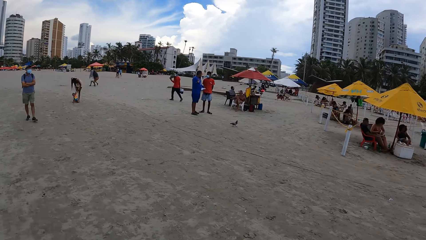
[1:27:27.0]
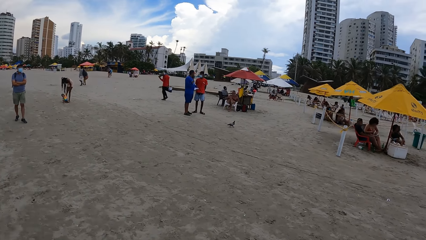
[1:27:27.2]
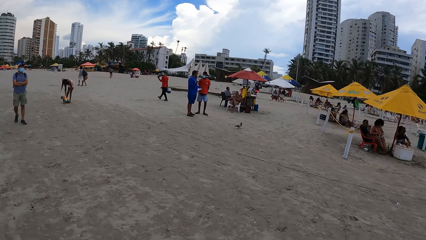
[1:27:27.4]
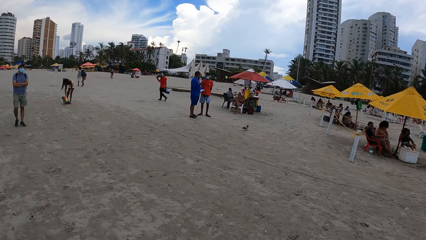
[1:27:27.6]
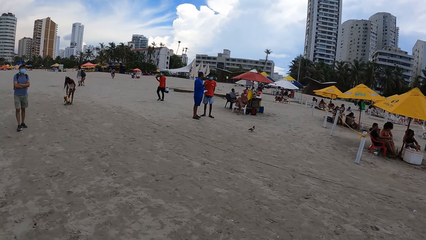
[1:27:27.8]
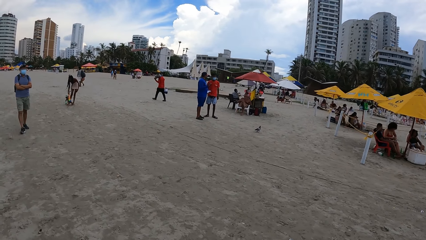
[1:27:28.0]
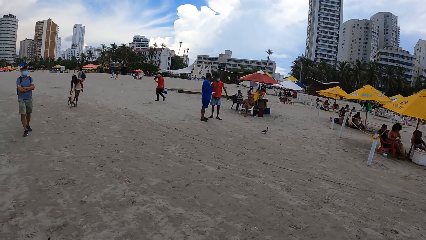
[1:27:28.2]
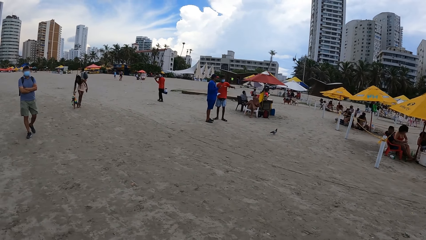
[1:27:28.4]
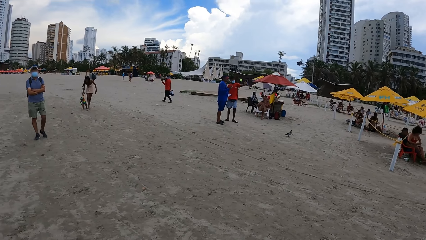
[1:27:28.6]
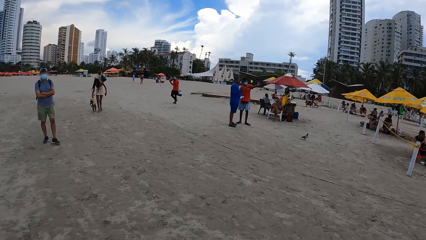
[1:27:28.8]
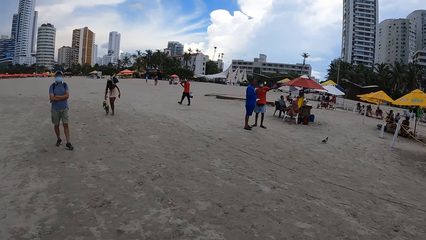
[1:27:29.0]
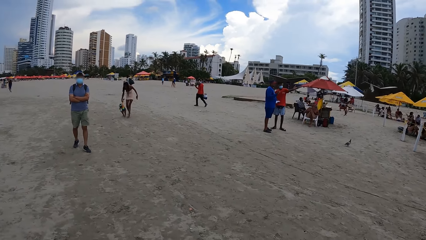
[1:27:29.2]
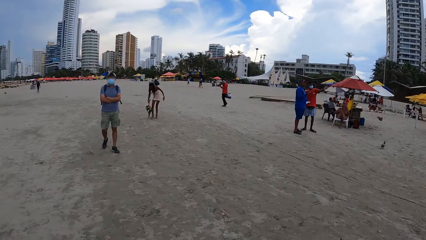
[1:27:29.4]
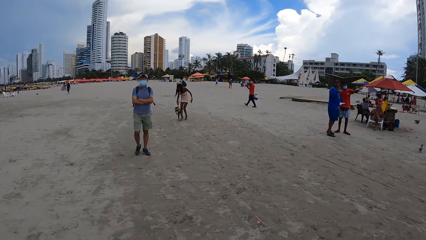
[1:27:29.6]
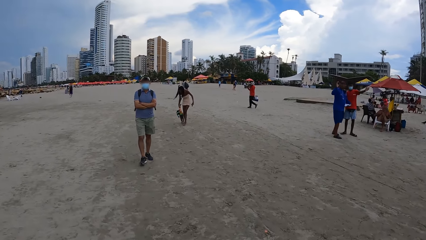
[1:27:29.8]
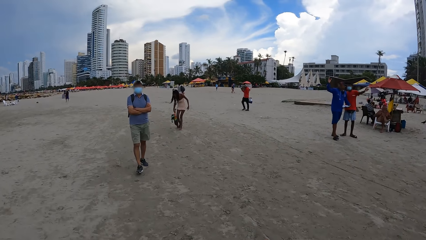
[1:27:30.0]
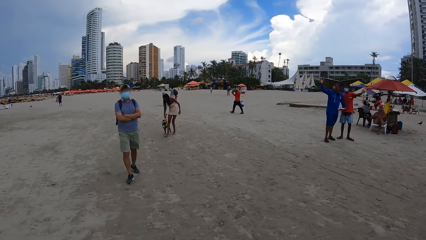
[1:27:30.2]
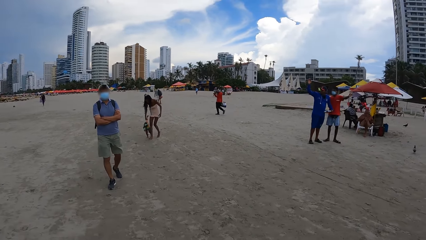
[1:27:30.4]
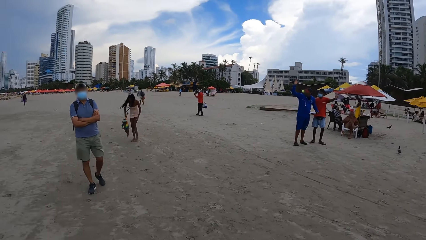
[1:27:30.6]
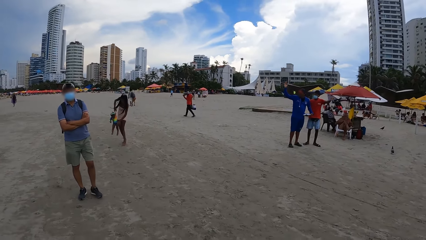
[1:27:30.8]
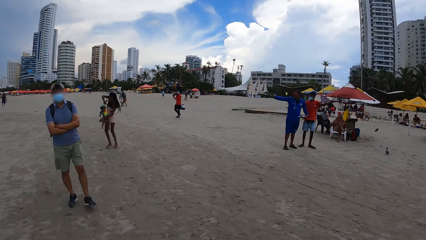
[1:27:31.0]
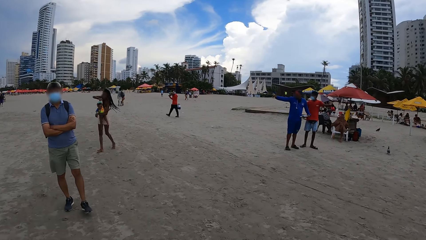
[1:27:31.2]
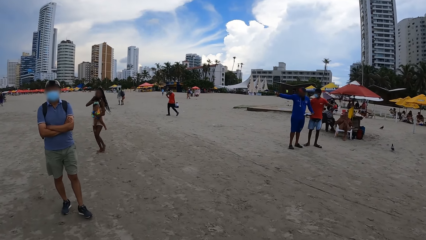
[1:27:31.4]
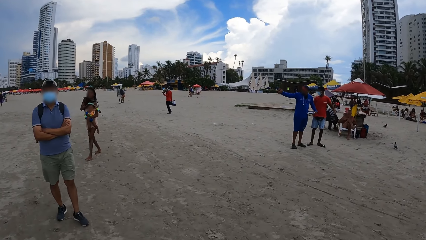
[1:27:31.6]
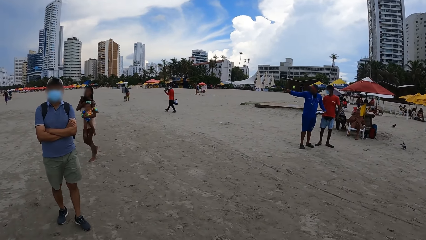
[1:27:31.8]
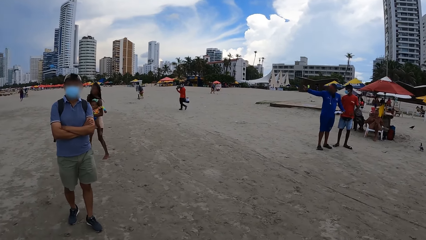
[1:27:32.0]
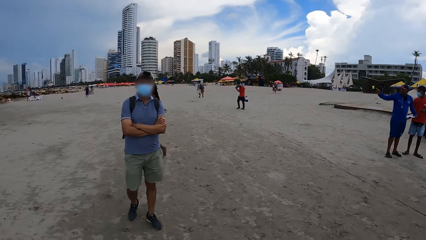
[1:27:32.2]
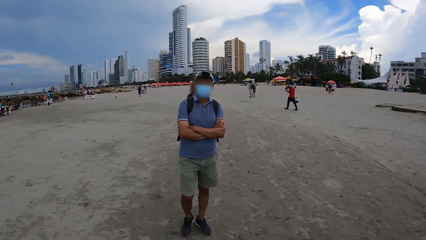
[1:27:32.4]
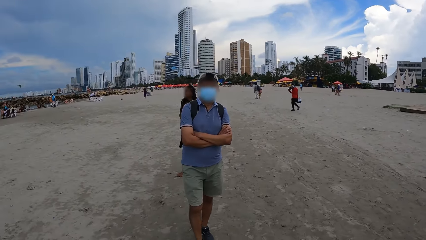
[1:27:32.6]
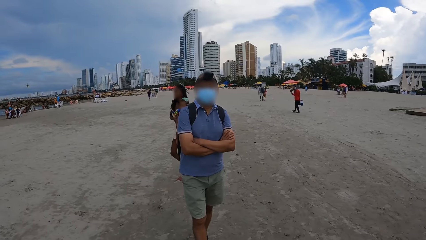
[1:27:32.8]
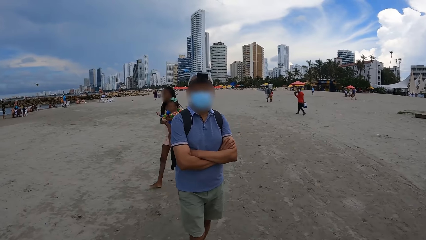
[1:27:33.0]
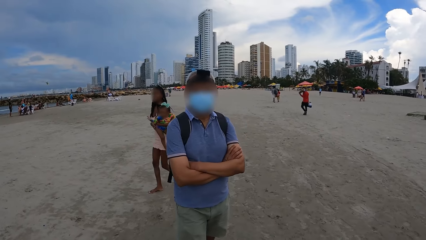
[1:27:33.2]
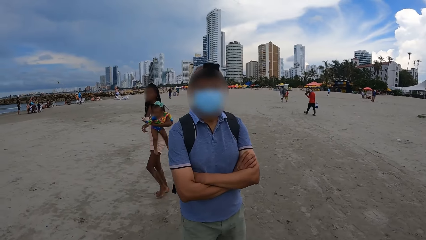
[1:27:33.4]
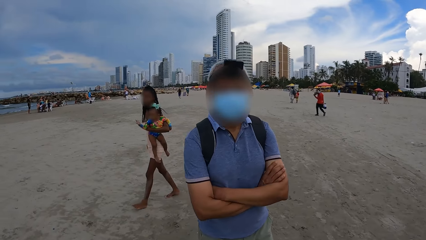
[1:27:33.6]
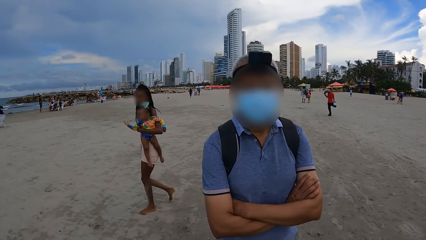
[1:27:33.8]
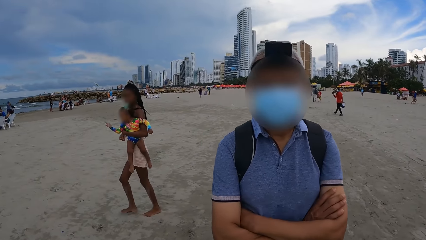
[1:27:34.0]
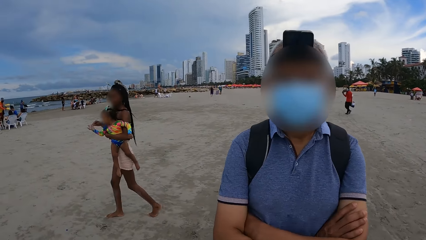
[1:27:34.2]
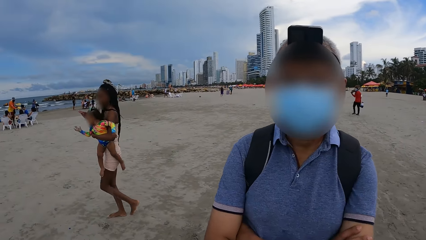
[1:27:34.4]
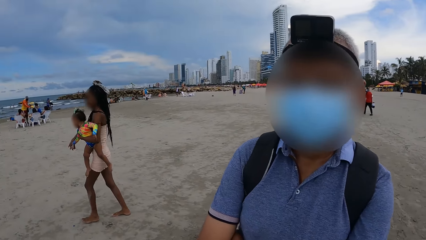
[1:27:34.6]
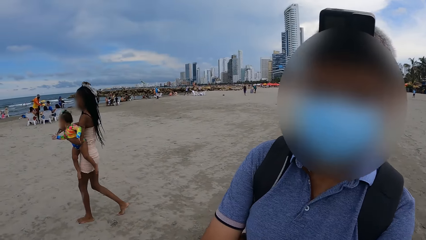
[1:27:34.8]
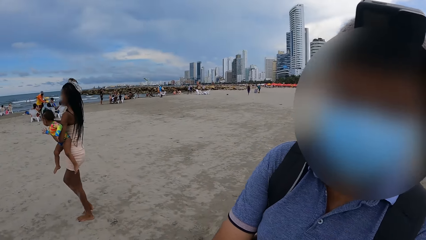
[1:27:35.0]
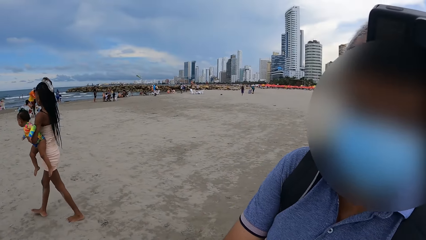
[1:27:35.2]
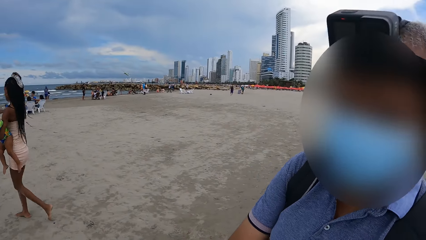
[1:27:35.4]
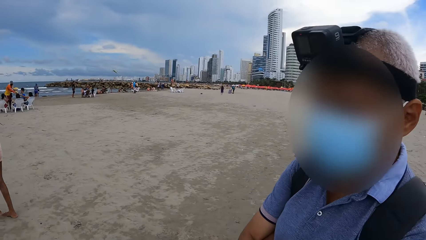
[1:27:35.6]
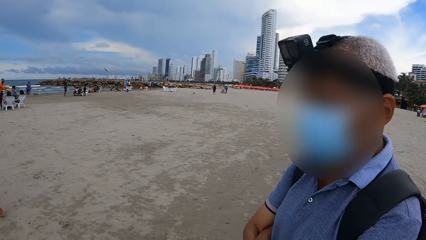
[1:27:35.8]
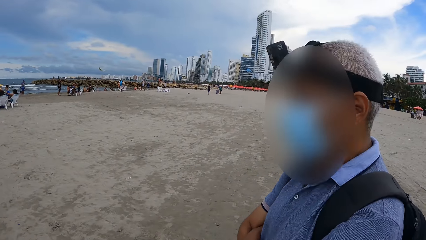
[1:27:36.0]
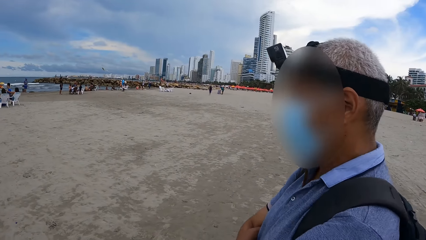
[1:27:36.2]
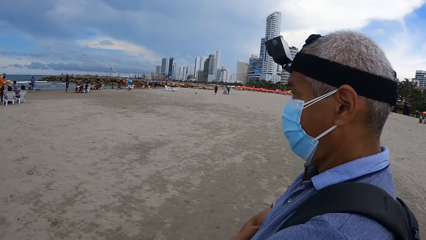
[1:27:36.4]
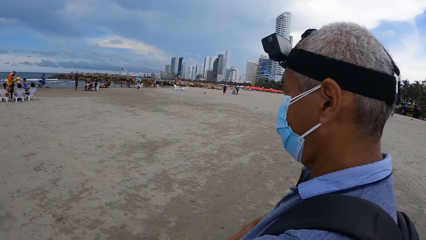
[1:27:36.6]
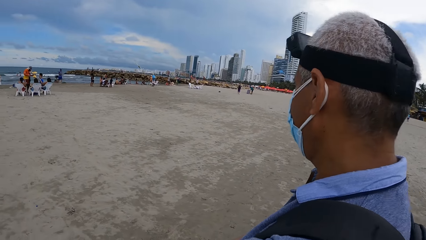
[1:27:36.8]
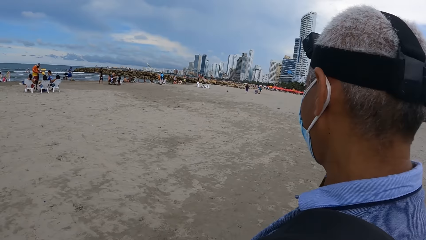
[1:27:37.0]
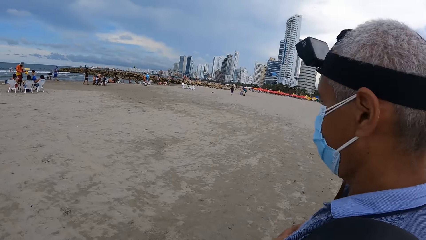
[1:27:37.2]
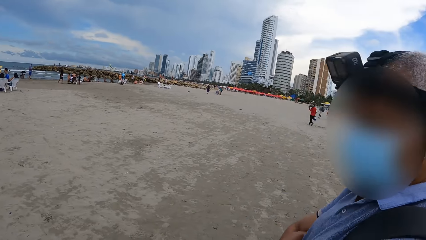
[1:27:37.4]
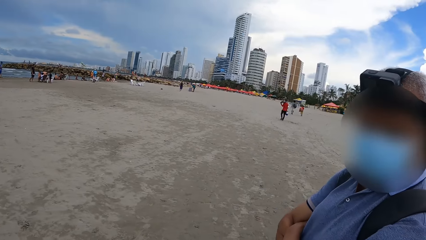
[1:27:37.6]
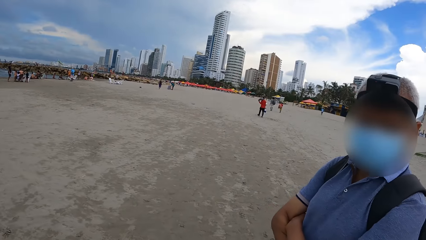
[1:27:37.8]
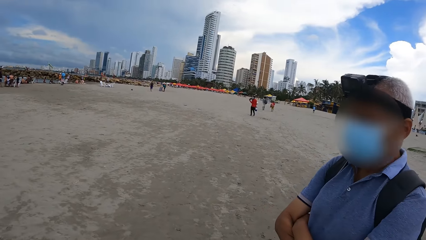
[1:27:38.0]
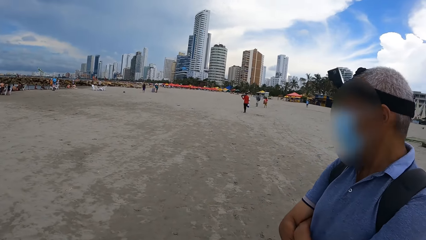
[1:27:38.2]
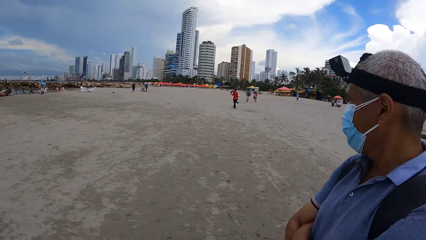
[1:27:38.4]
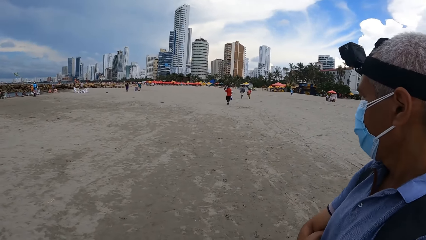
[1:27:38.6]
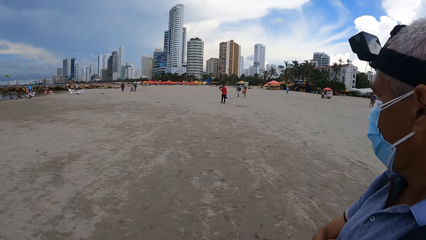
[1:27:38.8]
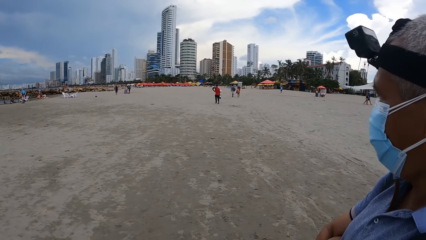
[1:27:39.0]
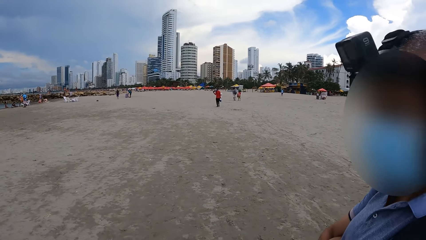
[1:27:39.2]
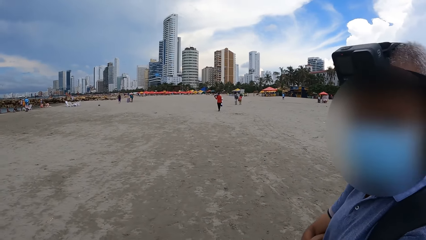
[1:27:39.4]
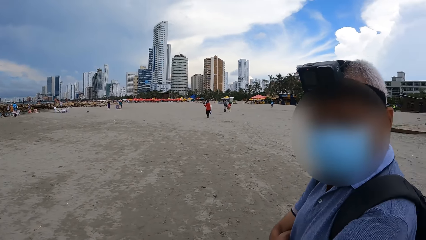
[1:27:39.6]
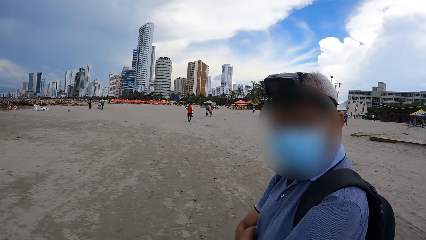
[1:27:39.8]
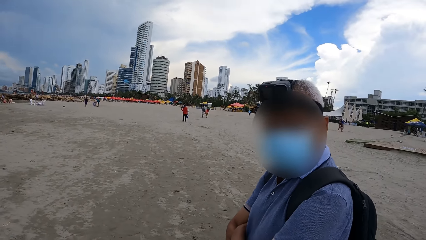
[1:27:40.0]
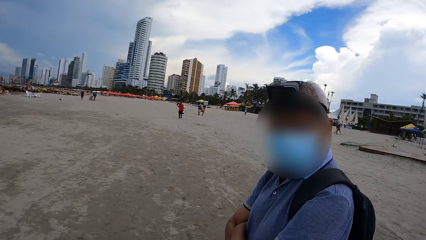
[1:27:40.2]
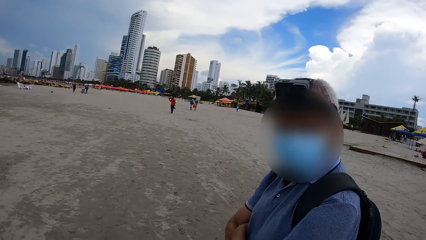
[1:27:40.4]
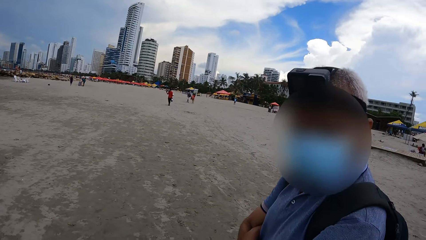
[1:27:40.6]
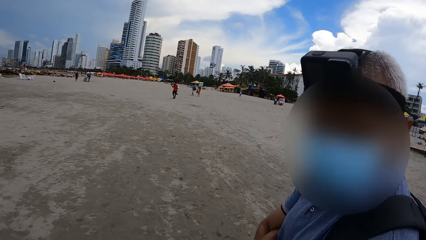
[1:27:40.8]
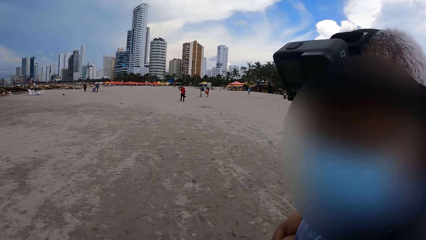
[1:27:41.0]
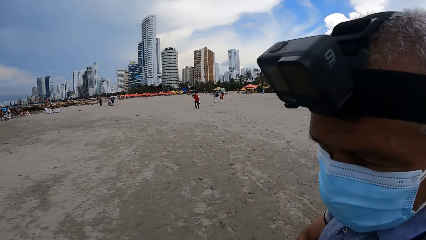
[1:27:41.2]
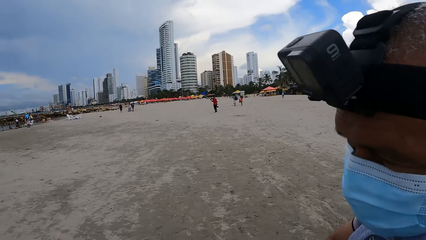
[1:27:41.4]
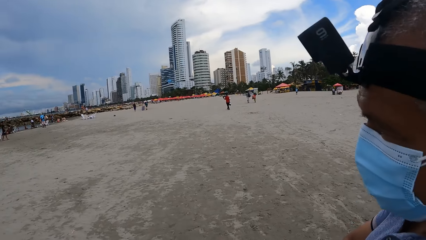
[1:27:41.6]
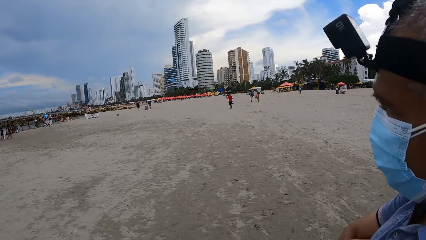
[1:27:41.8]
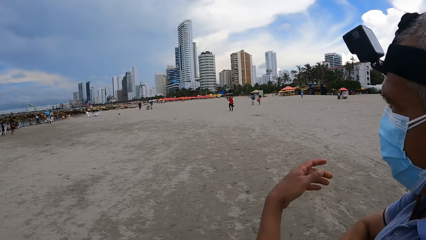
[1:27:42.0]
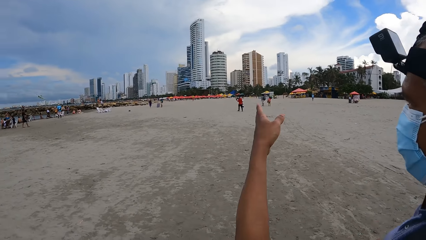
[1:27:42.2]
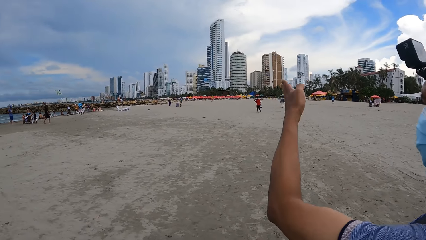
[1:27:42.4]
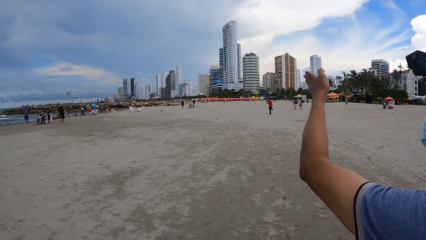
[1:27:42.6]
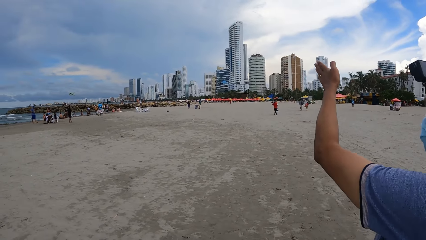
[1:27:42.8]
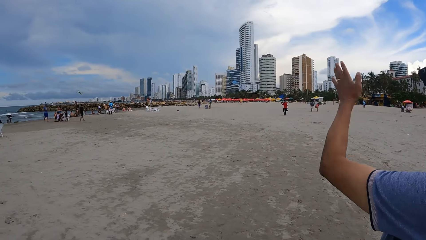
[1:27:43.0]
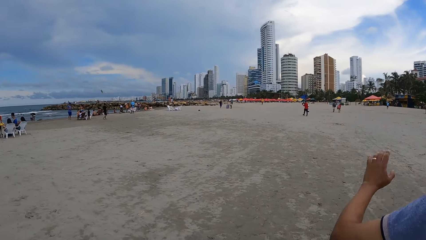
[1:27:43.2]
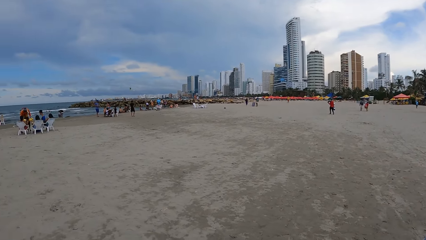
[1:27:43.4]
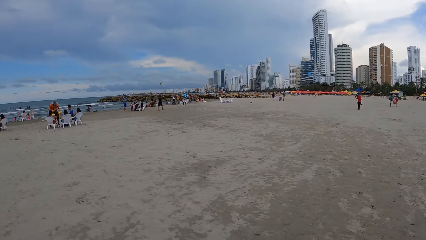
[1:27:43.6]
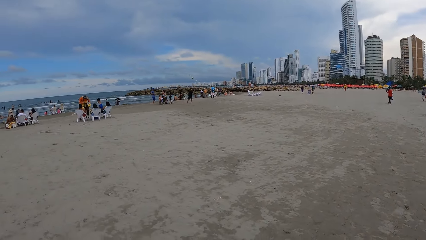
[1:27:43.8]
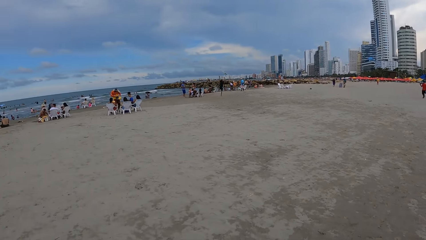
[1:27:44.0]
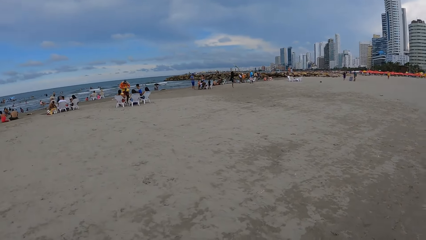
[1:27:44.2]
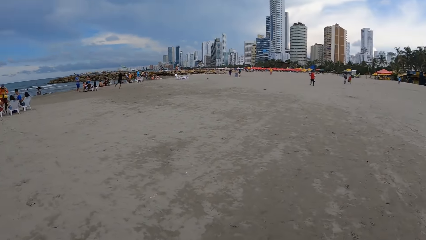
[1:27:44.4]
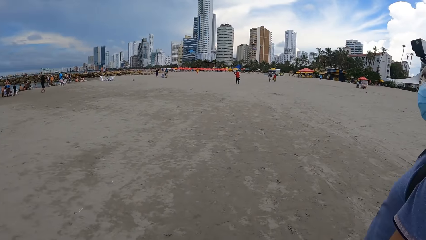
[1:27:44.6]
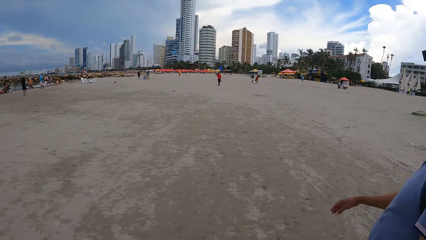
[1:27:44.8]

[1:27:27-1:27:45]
The camera wearer walks around the beach. A man converses with the camera wearer. The camera wearer looks around. The man looks around. The man demonstrates to the camera wearer and points at something.
